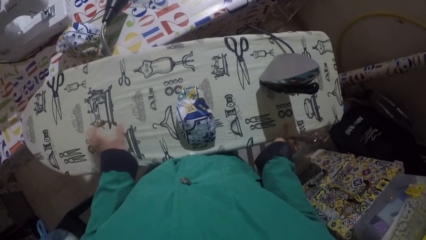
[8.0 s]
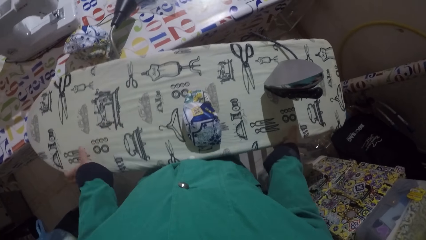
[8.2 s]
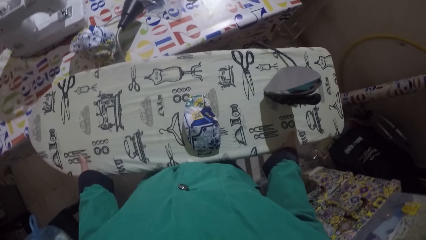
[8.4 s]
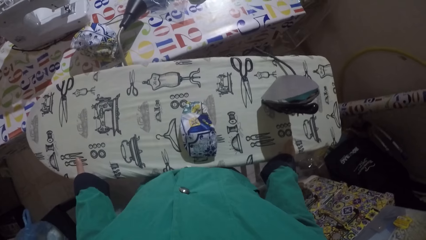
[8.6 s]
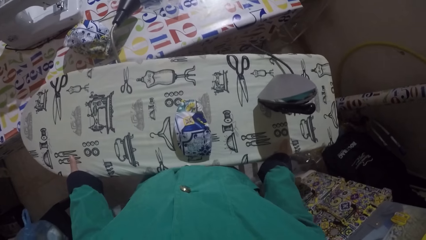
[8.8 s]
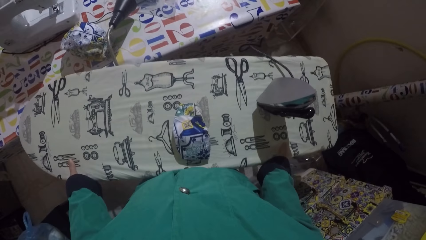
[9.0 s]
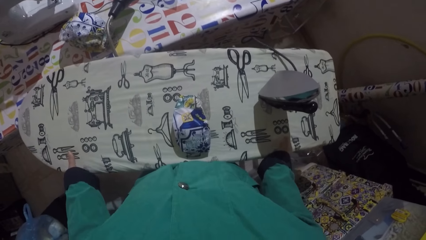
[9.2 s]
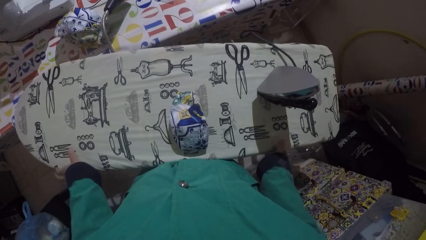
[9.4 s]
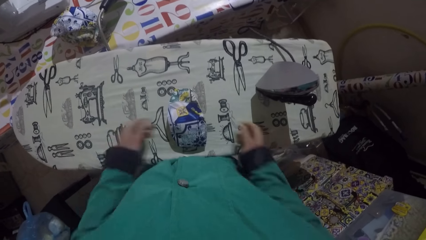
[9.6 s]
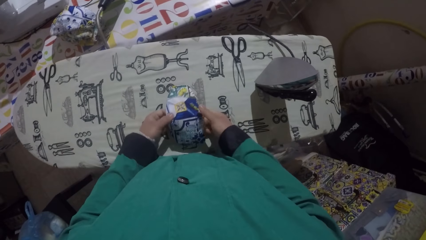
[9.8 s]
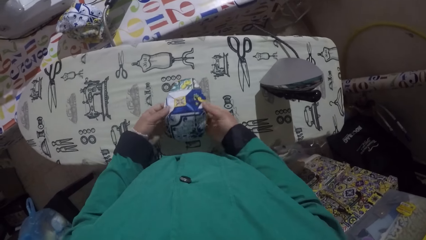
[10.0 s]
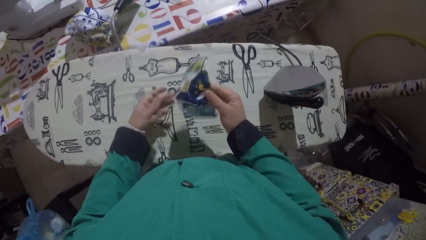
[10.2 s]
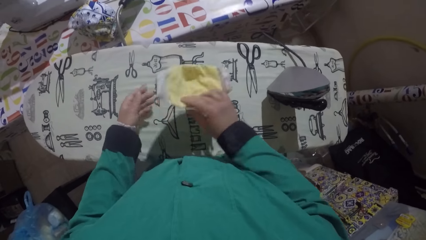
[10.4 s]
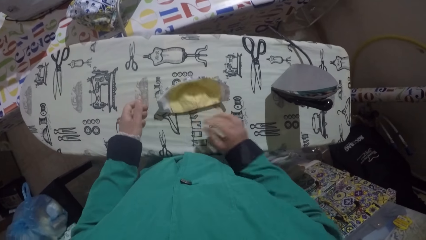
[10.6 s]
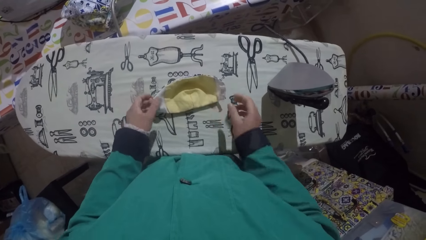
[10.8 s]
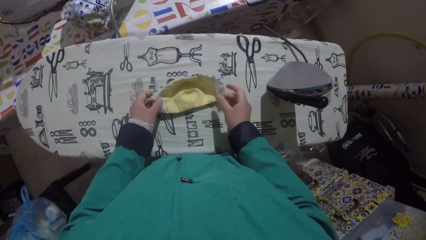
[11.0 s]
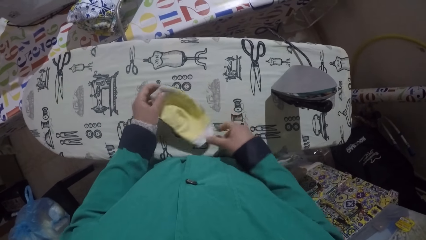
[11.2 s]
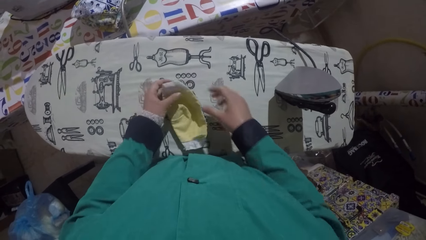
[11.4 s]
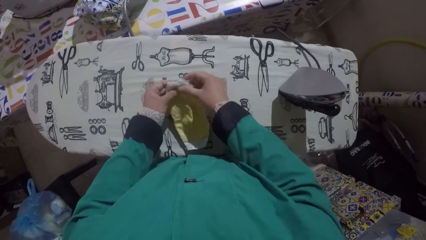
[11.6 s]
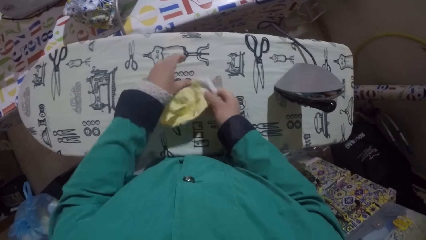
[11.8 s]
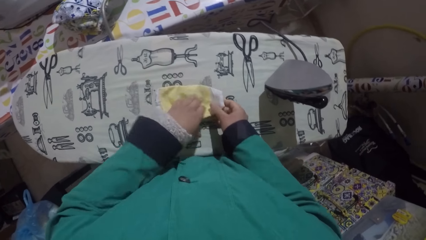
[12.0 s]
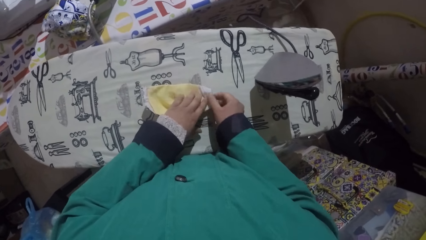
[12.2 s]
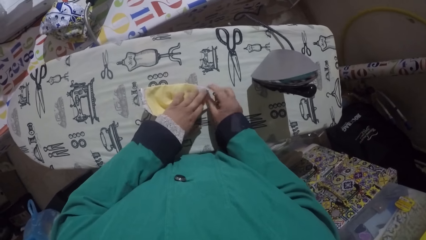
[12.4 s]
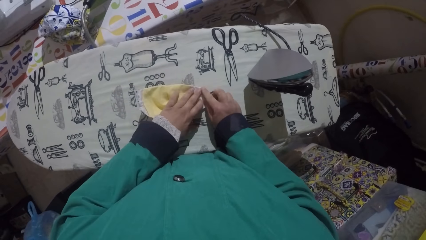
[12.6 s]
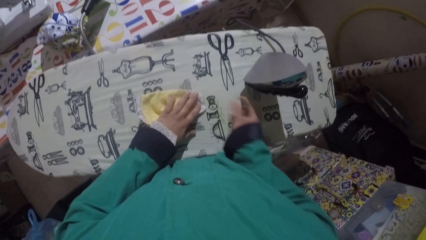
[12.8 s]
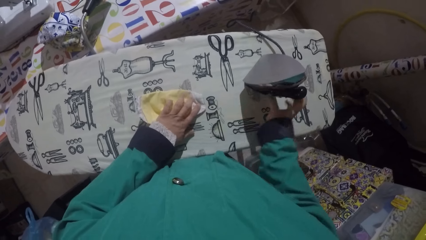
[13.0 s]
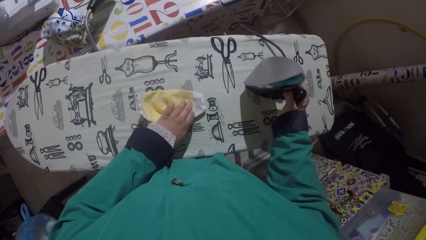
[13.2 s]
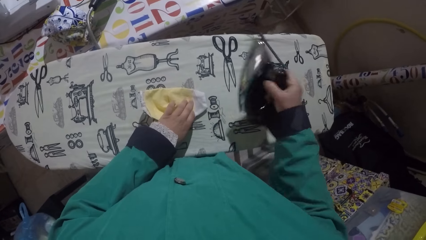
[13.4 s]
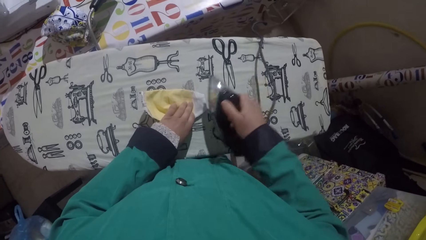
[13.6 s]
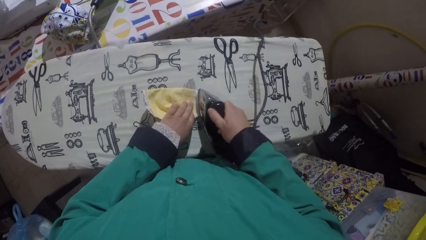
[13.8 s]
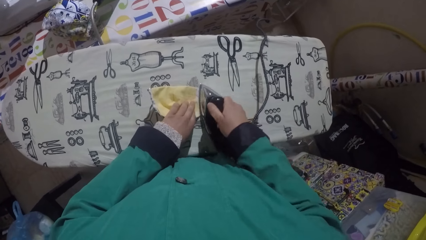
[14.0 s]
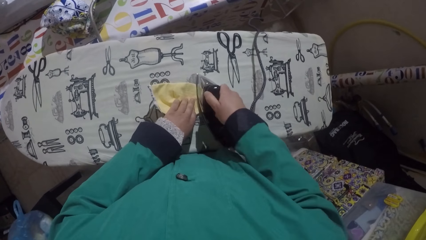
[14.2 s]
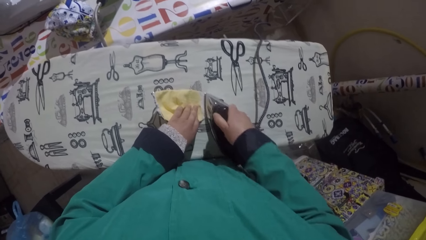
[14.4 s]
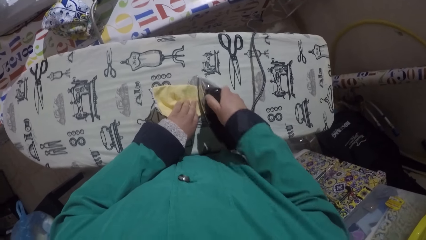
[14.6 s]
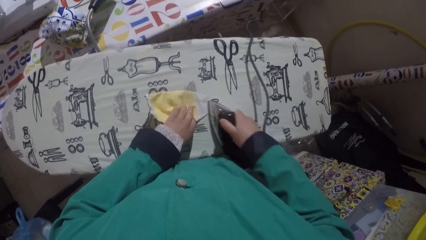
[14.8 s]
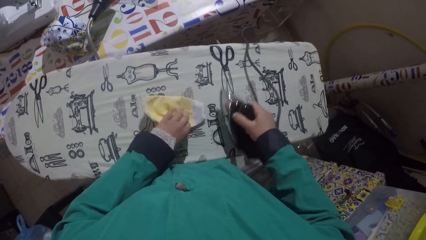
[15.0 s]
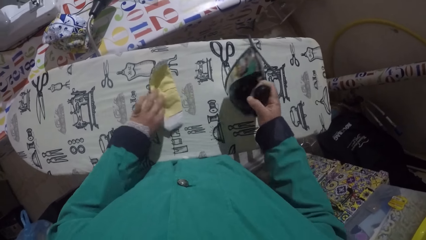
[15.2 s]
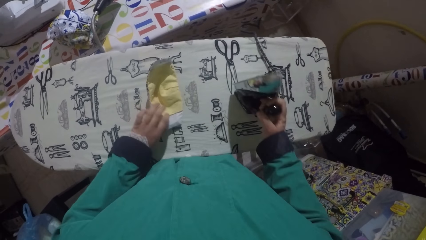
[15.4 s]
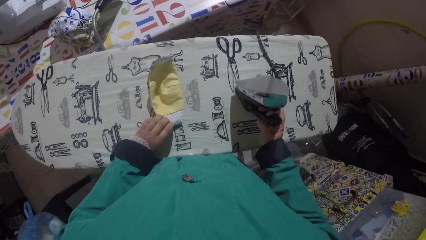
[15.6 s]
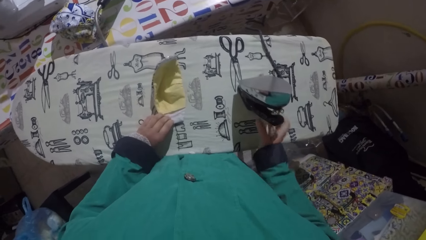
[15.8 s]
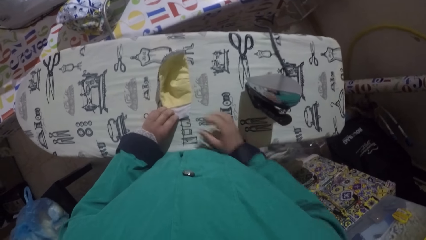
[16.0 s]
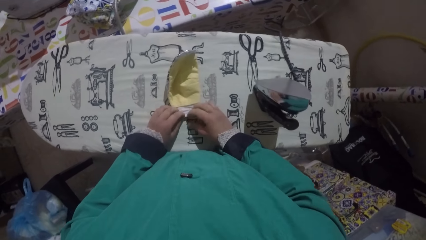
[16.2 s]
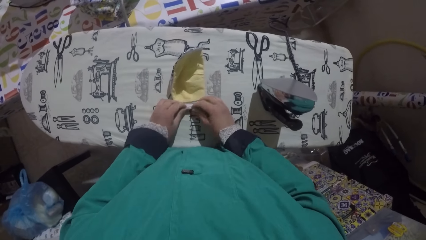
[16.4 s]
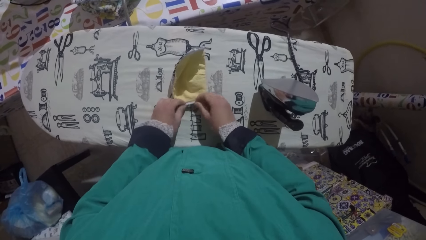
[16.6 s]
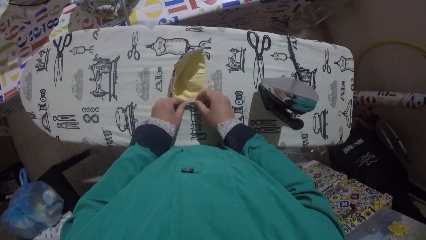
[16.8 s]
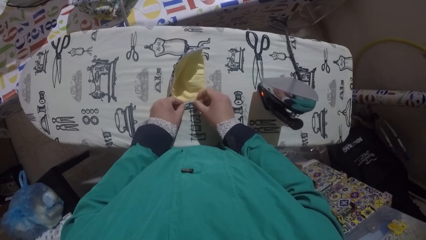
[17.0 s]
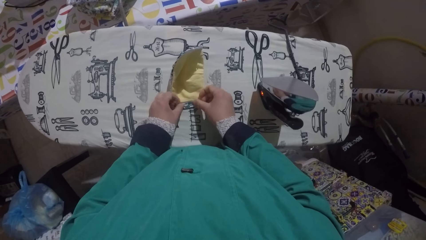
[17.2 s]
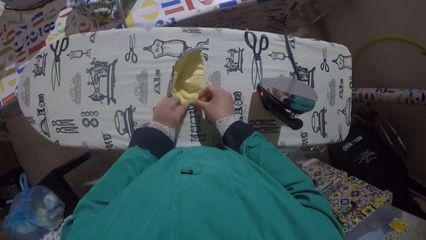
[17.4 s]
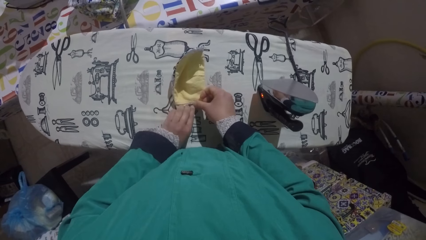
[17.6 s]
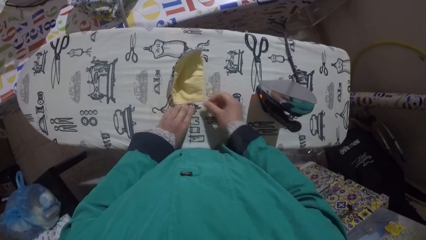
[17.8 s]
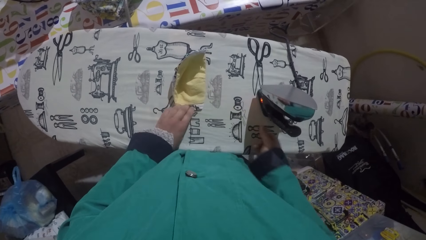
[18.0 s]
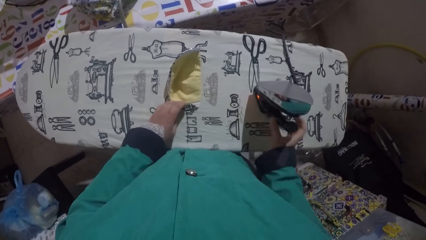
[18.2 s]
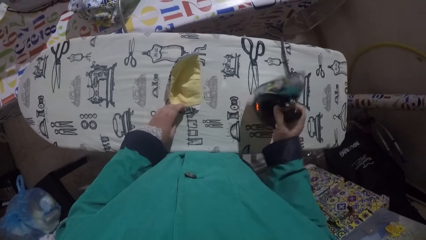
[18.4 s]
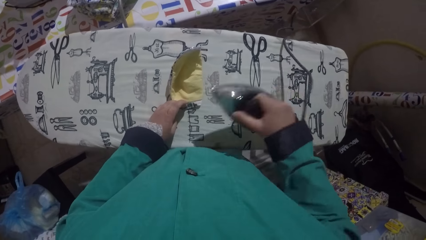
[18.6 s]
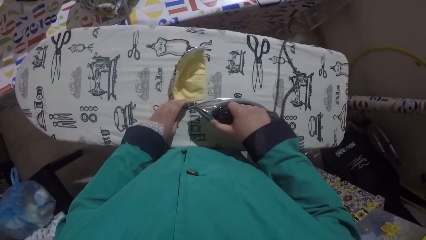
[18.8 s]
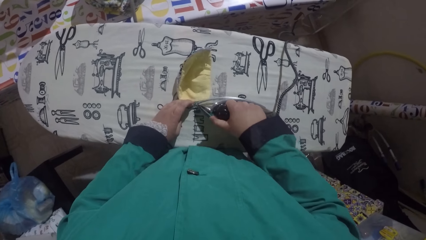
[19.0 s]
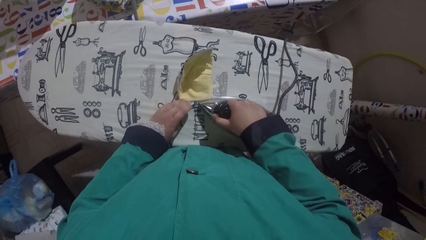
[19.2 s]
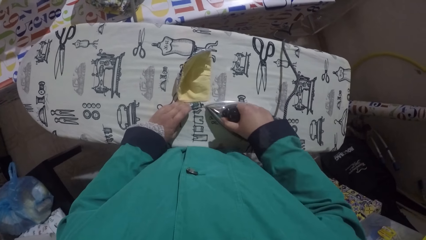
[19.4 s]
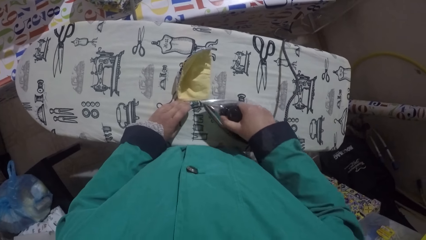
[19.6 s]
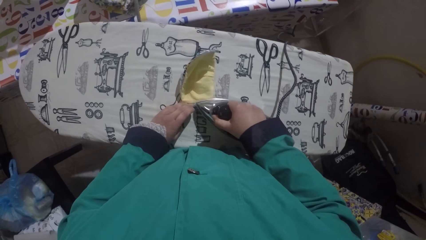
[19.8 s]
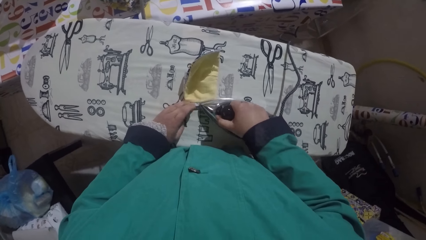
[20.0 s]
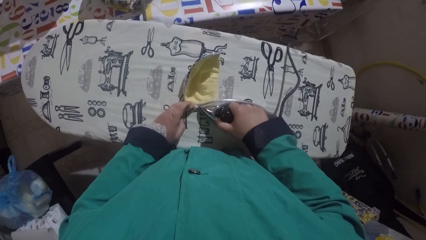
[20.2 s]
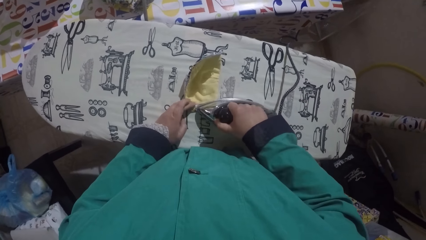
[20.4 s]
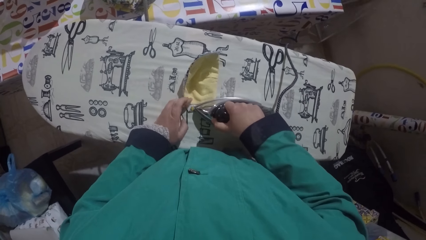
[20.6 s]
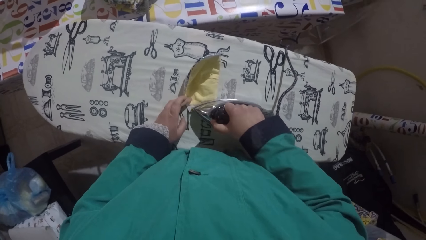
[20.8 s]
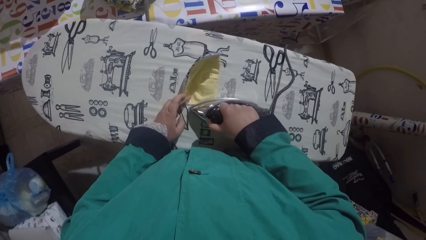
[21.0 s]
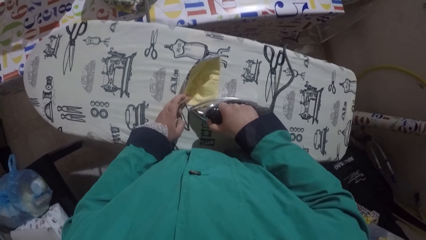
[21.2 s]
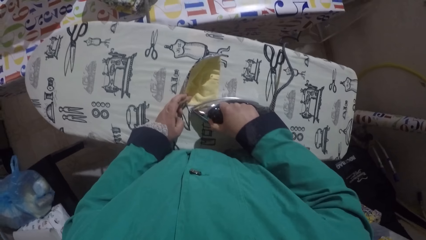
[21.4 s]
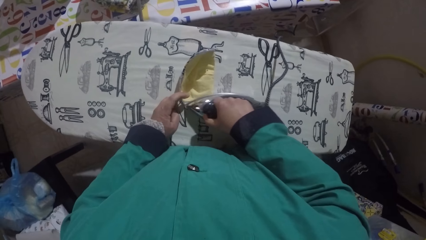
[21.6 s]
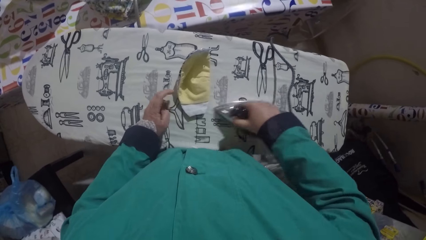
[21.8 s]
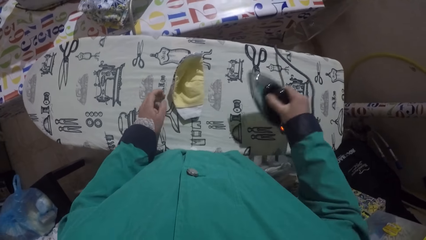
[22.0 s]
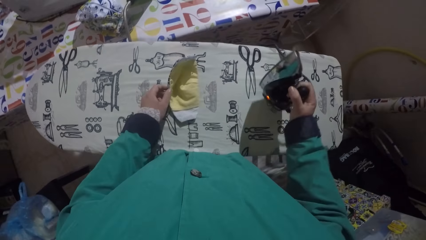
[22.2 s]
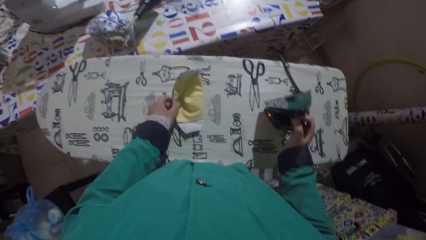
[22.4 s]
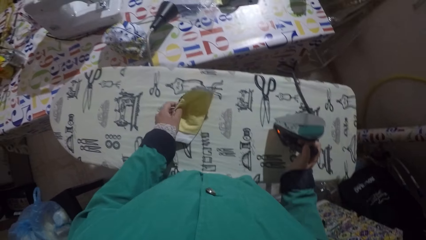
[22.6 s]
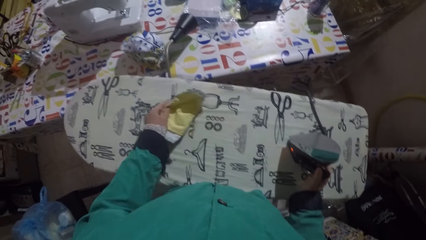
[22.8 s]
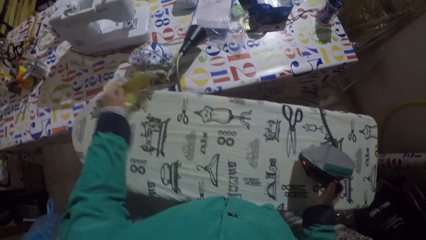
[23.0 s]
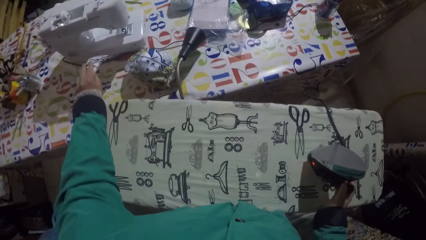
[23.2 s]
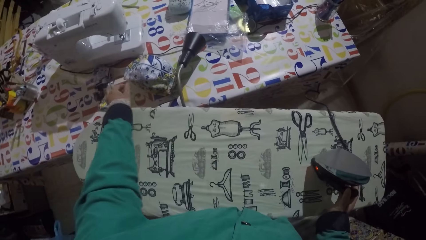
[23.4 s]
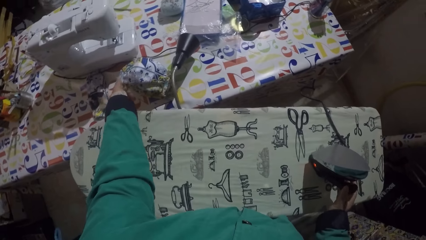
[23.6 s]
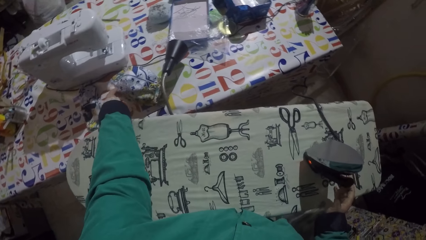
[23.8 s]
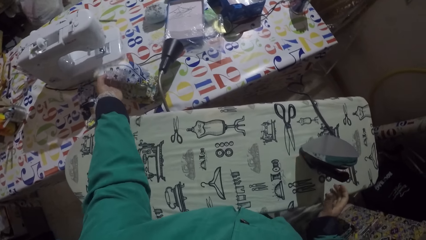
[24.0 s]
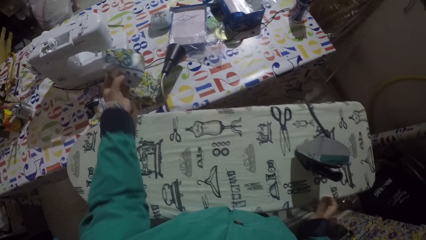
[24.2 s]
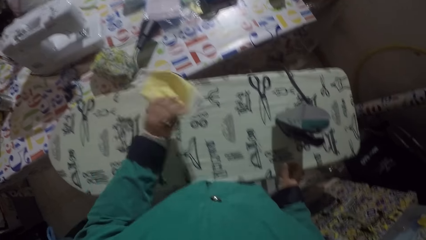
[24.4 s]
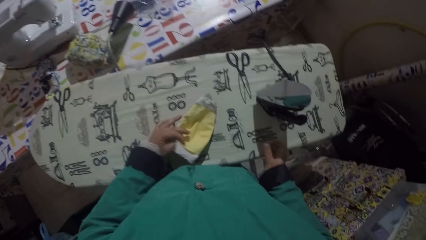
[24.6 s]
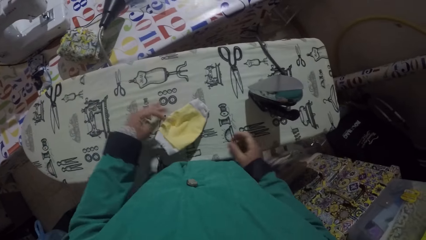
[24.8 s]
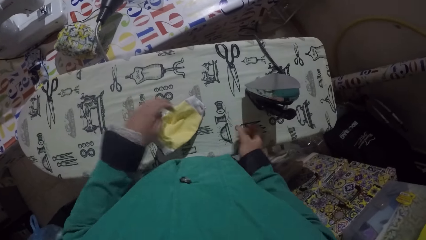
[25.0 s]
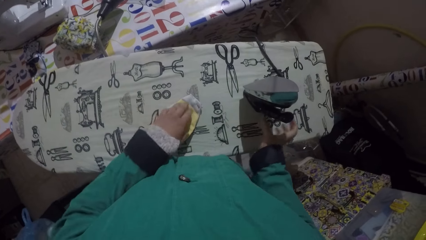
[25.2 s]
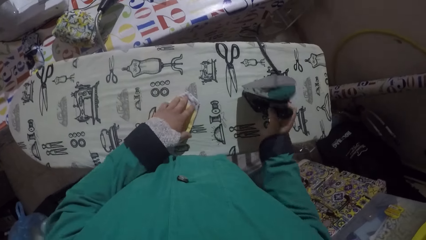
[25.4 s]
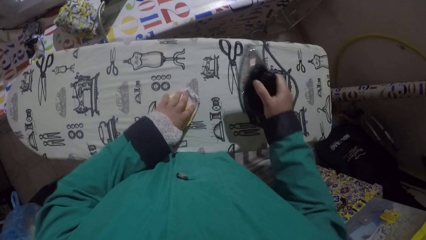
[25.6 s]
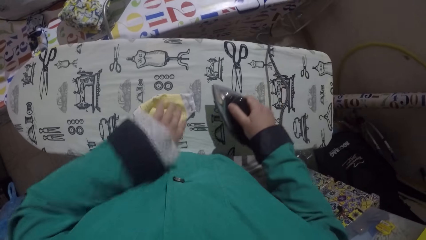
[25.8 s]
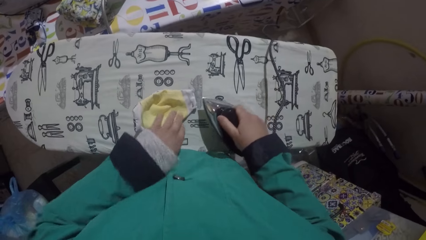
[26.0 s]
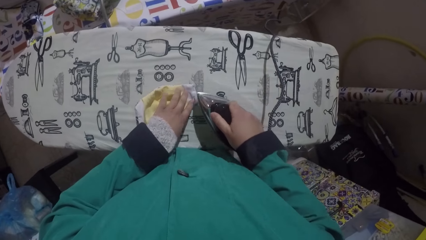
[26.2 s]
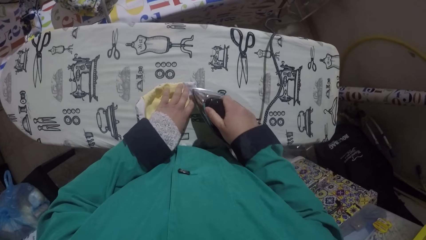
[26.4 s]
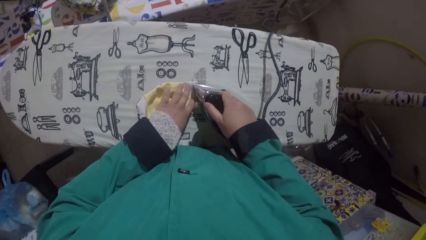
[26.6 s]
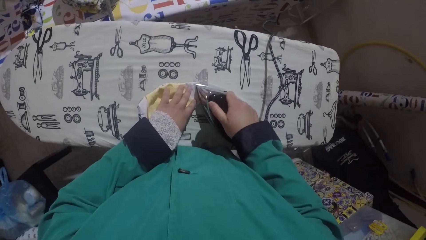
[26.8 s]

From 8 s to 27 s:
The camera wearer picks up the mask. They turn the fabric on the table. They pick up the iron box. They iron the fabric. They place the iron box on the table. They fold the fabric. They pick up the iron box. They iron the fabric. They place the iron box on the table. They put down the fabric on the table. They pick up a mask. They place the fabric on the table. They iron the fabric.
